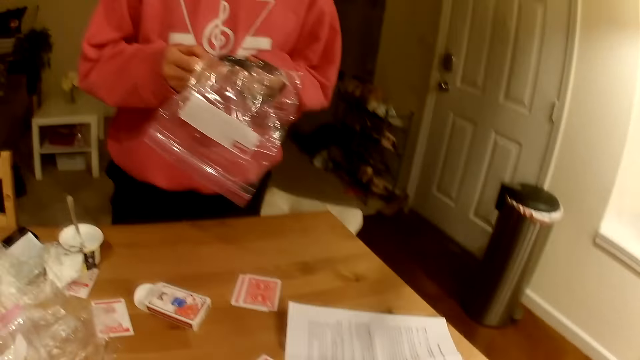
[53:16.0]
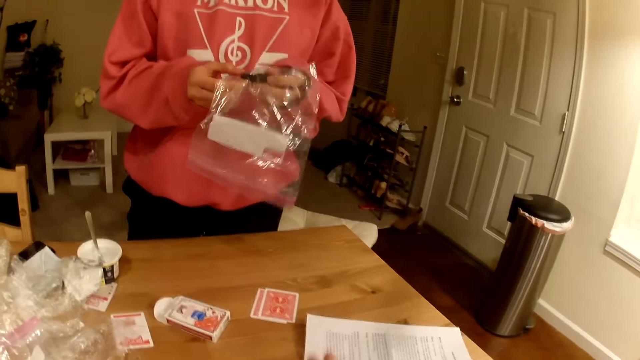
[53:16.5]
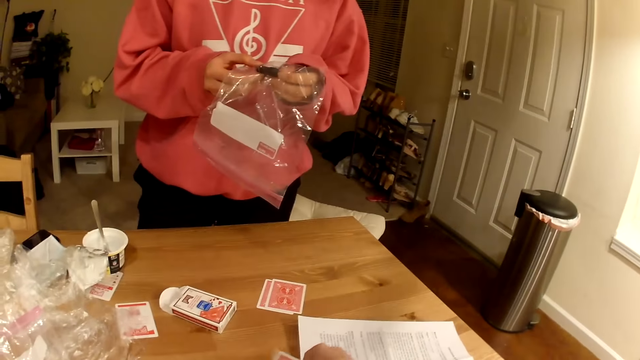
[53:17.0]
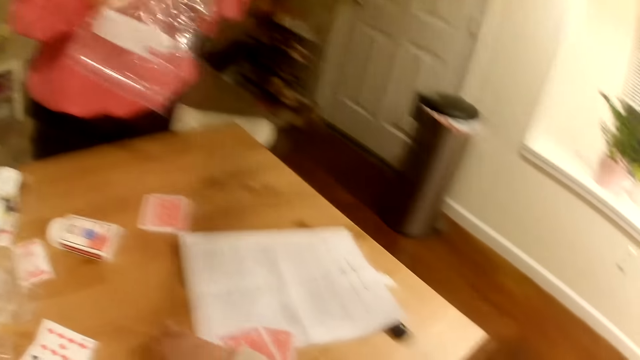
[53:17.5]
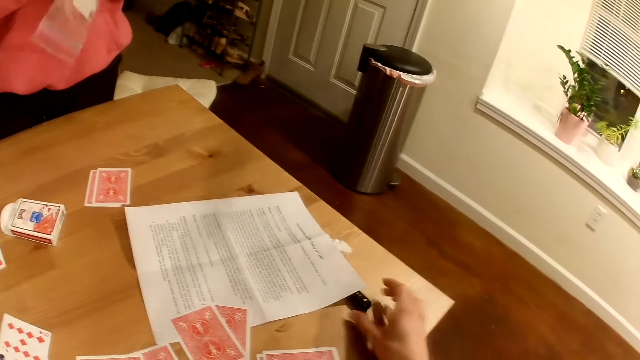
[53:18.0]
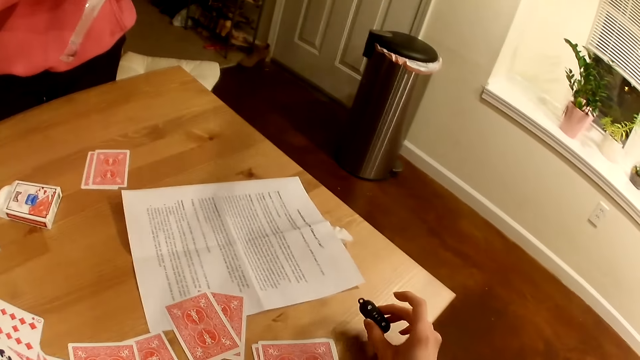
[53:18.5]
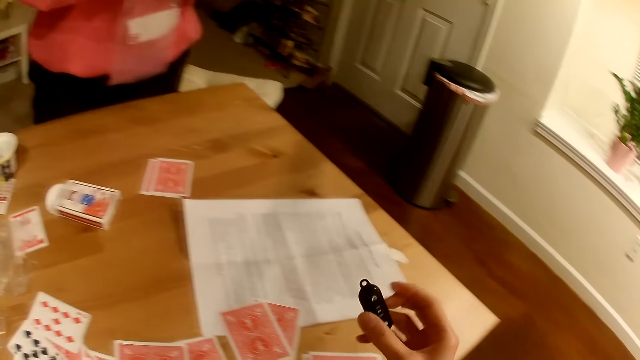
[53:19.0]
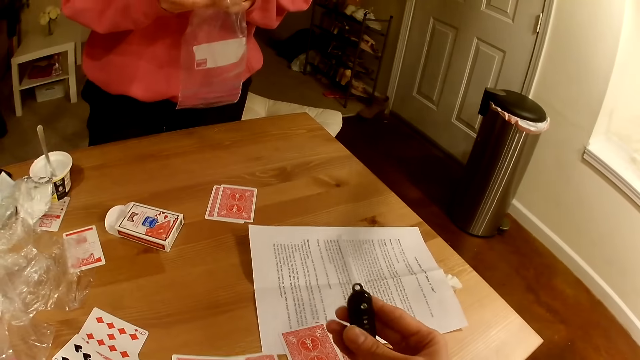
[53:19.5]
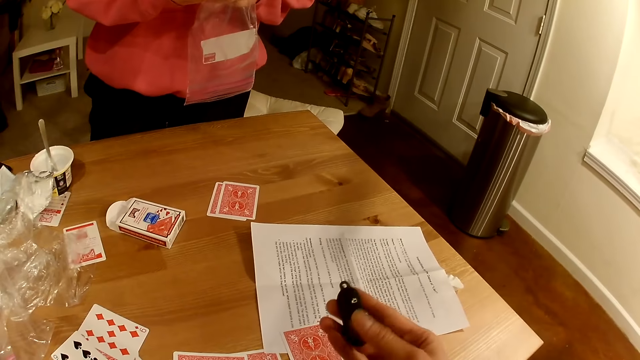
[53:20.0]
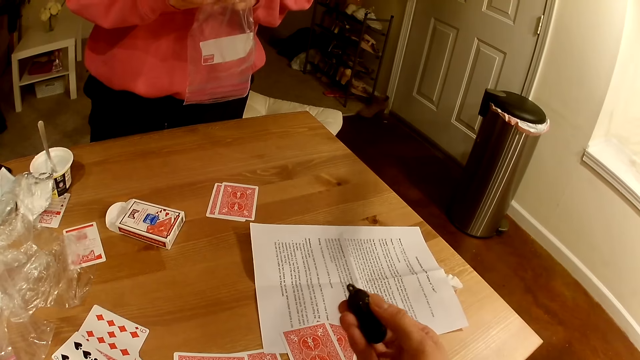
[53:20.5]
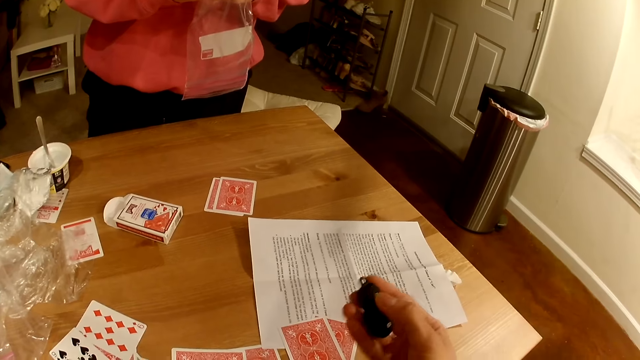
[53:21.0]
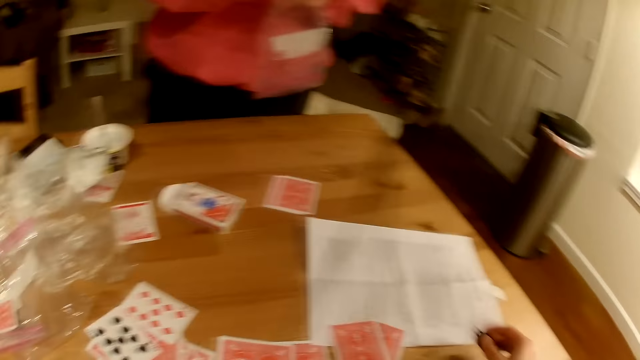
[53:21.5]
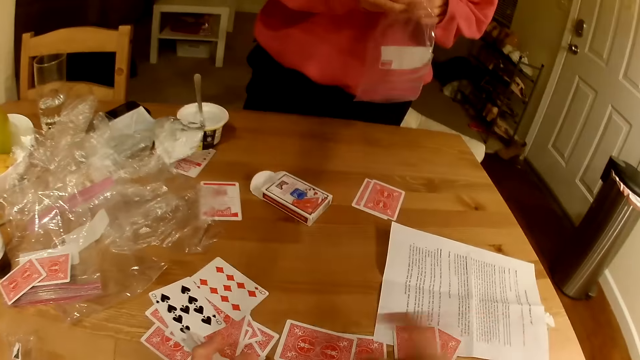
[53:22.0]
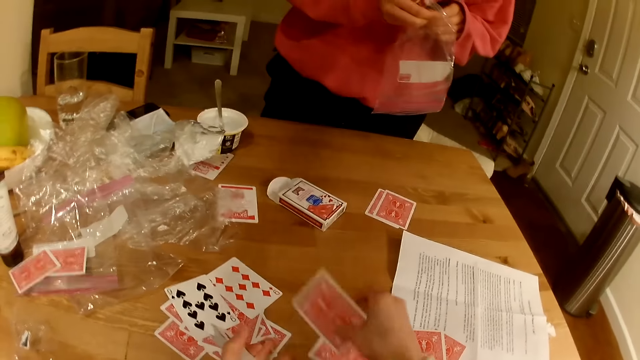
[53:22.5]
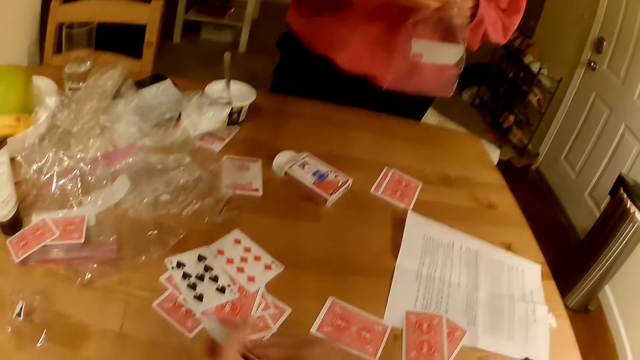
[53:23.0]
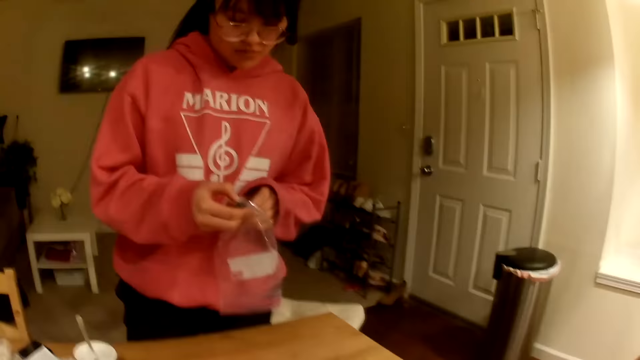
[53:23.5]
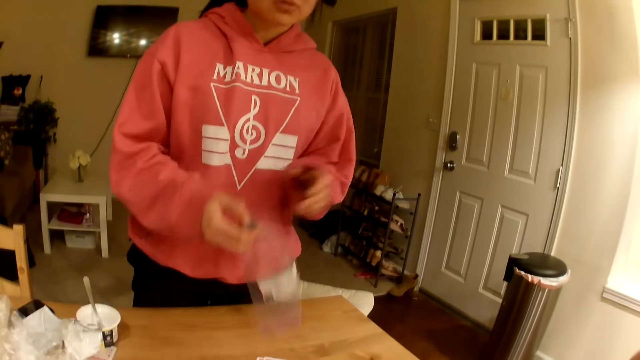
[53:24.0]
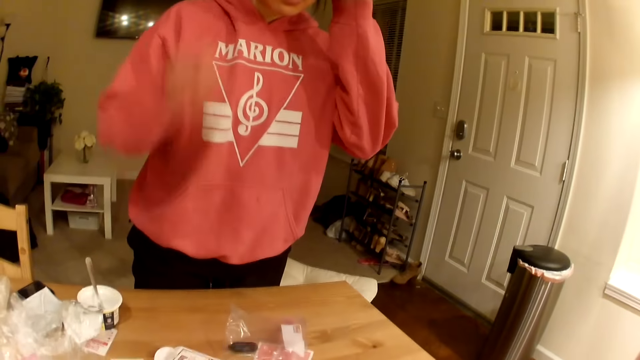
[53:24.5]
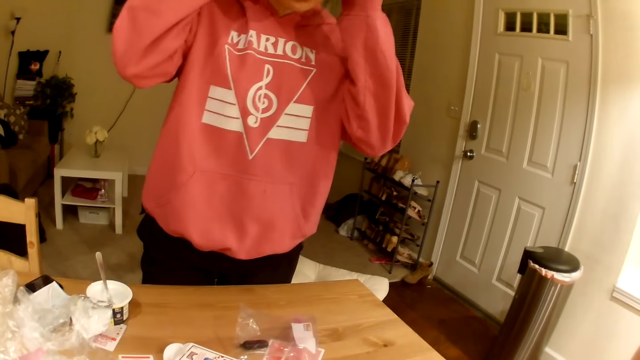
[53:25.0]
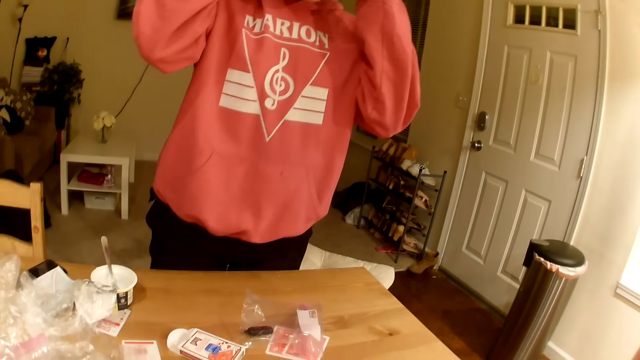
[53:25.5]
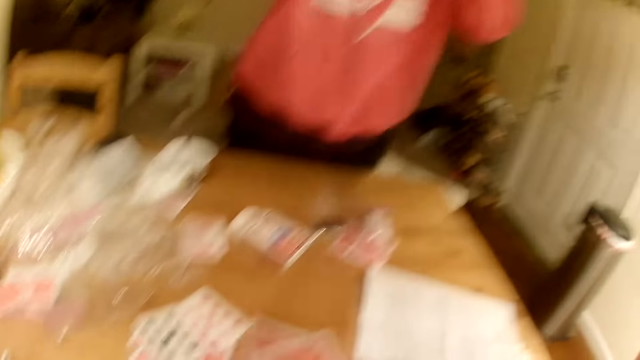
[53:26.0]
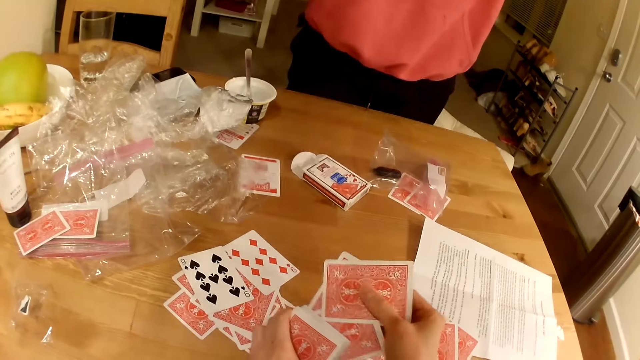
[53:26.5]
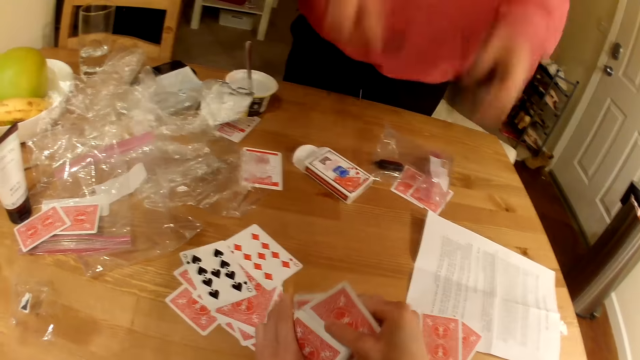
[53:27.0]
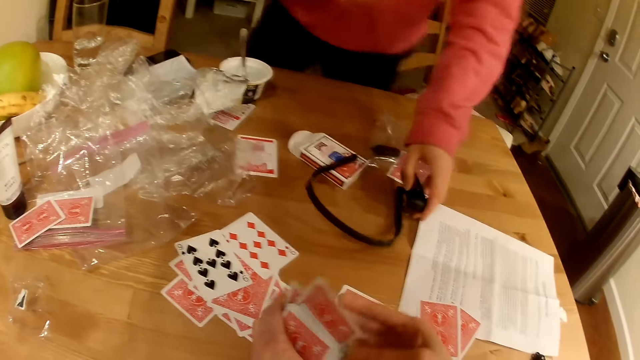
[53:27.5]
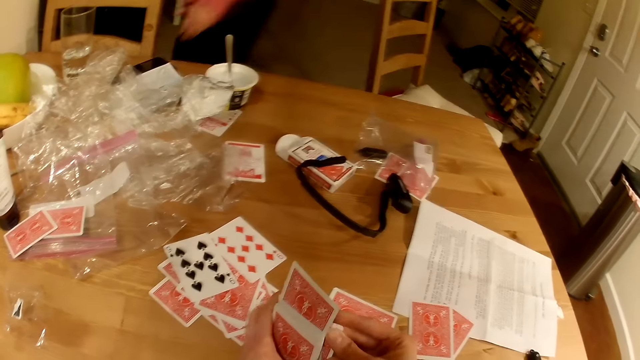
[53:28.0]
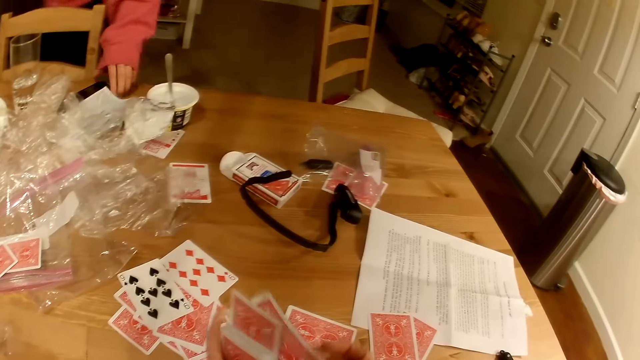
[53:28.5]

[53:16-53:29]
The camera wearer takes a nylon bag. A woman inspects the controller. The woman talks to the camera wearer. The camera wearer picks up the controller. She talks to the woman. She places the controller on the table. She talks to the woman. She moves the card to her left hand. She talks to the woman. The woman throws the zip lock bag on the table. The woman talks to the camera wearer. The camera wearer arranges the cards in her hand. The woman places the wearable video camera on the table. The woman talks to the camera wearer.
